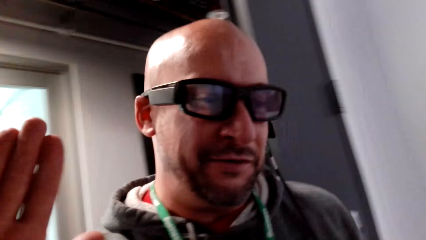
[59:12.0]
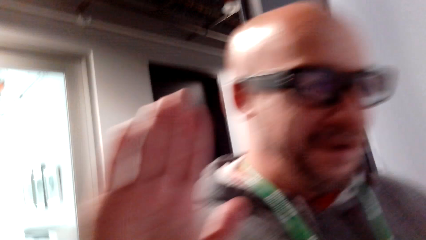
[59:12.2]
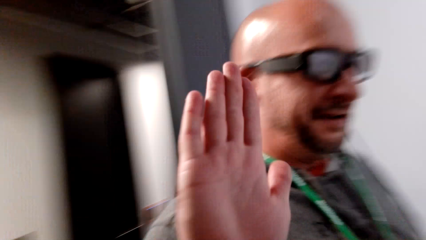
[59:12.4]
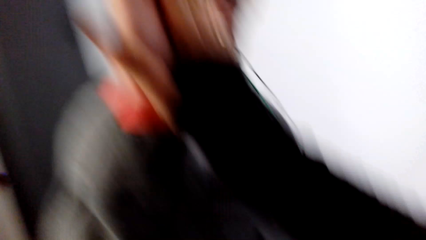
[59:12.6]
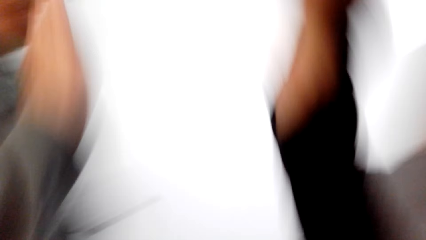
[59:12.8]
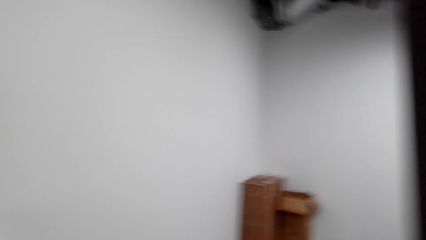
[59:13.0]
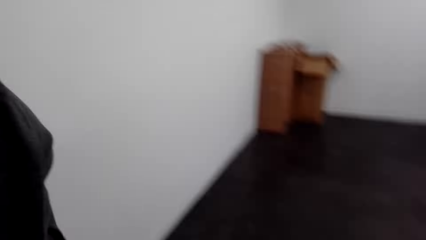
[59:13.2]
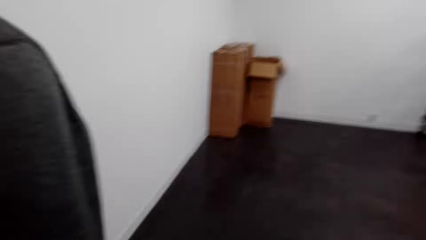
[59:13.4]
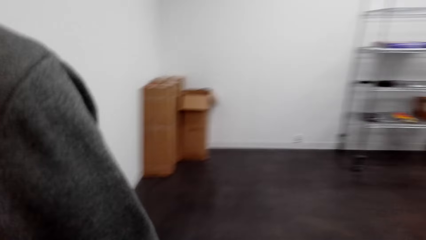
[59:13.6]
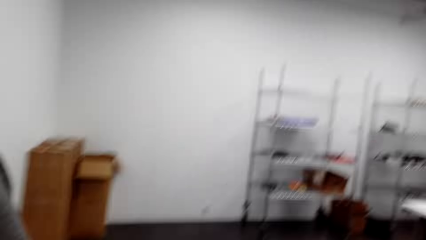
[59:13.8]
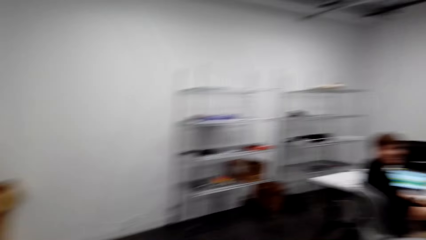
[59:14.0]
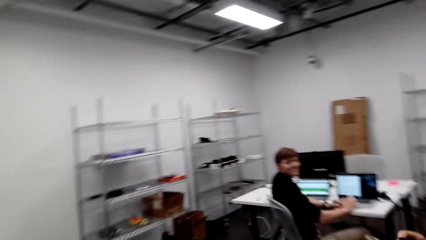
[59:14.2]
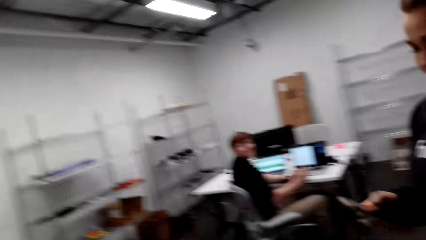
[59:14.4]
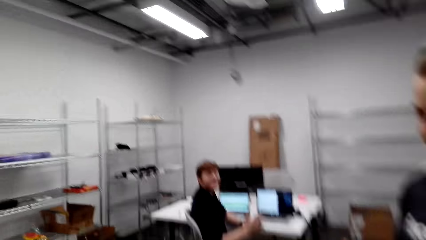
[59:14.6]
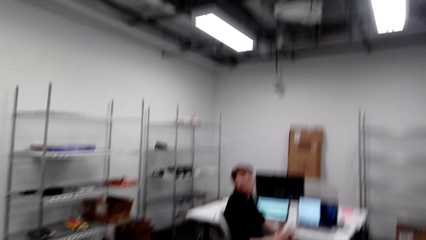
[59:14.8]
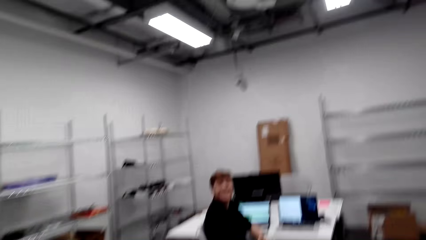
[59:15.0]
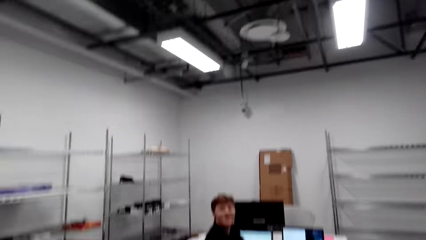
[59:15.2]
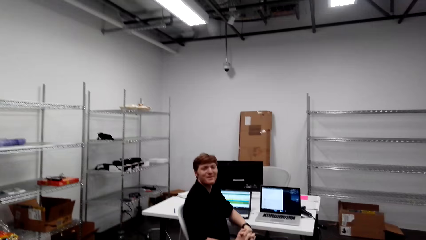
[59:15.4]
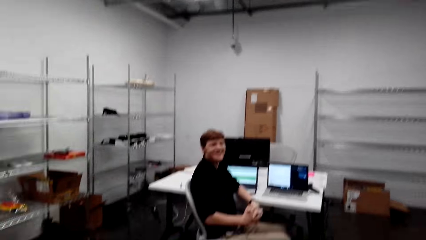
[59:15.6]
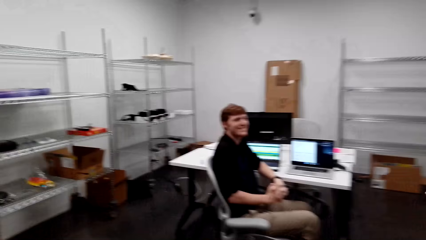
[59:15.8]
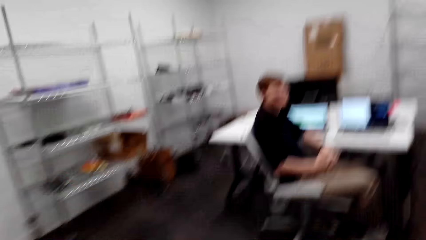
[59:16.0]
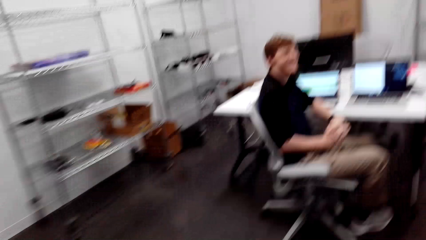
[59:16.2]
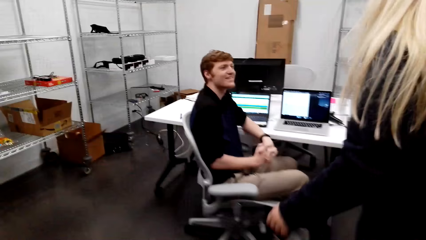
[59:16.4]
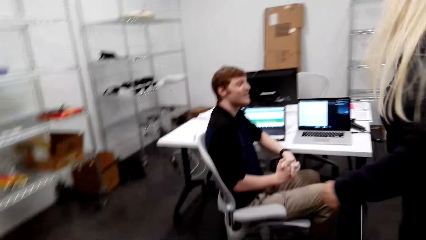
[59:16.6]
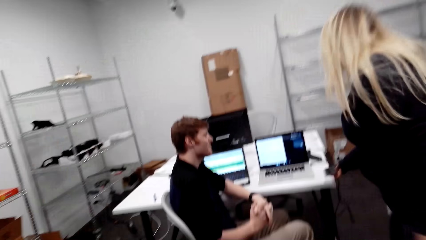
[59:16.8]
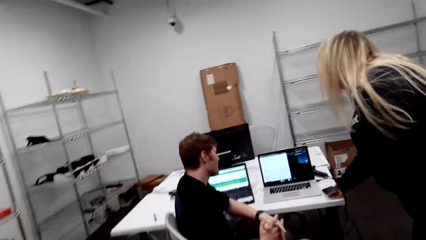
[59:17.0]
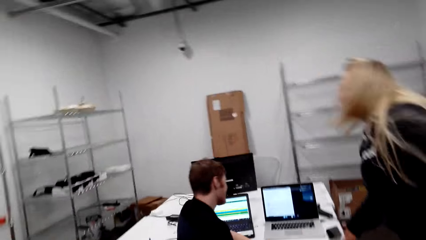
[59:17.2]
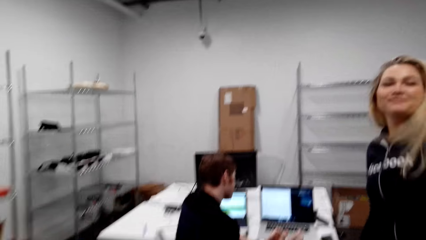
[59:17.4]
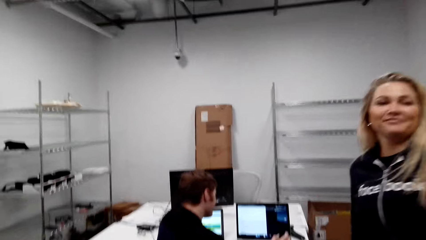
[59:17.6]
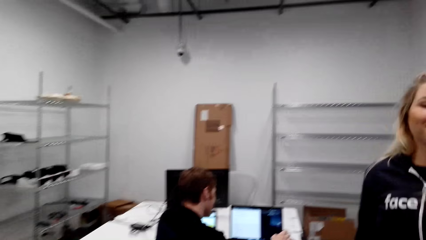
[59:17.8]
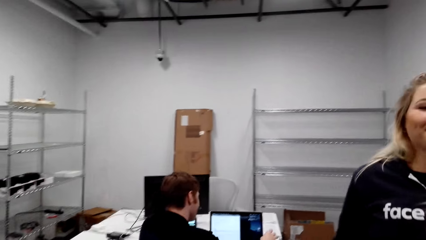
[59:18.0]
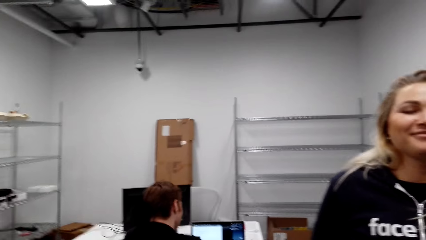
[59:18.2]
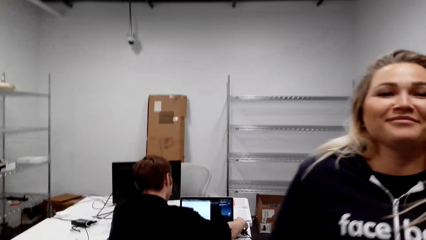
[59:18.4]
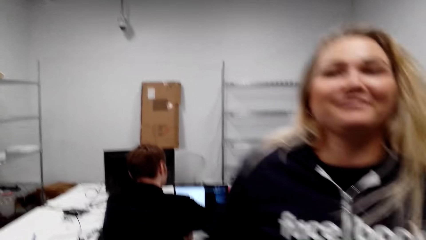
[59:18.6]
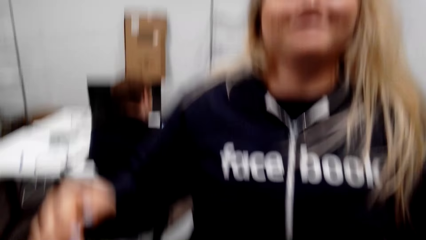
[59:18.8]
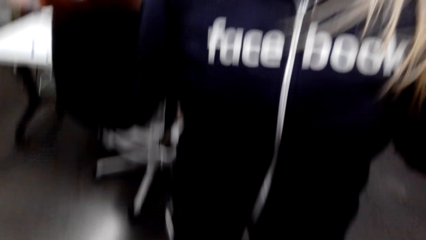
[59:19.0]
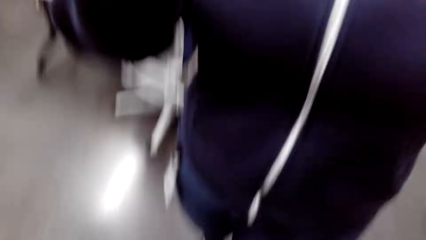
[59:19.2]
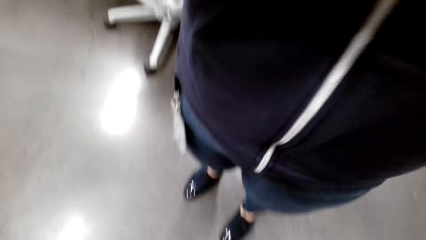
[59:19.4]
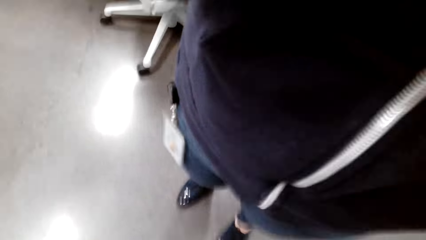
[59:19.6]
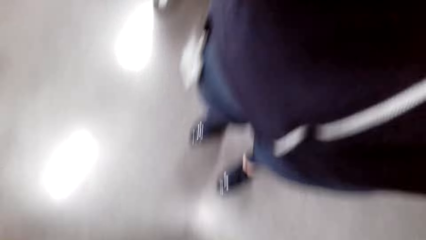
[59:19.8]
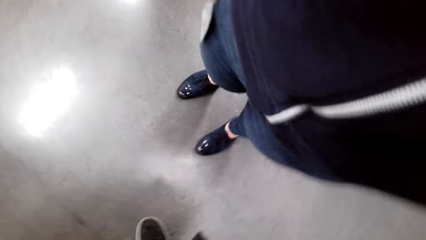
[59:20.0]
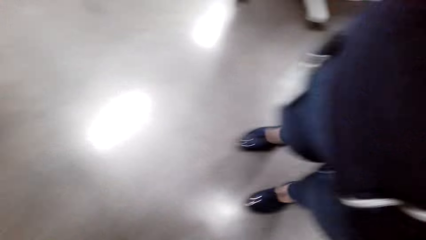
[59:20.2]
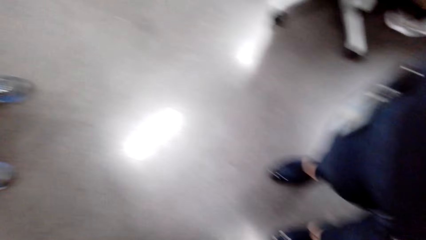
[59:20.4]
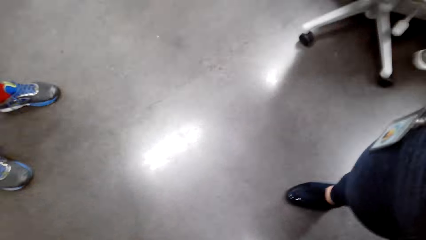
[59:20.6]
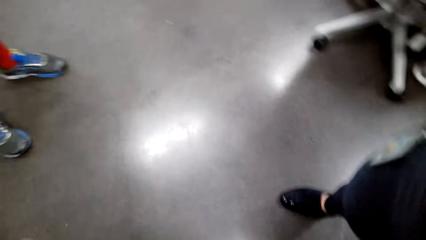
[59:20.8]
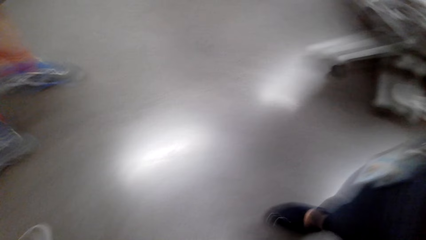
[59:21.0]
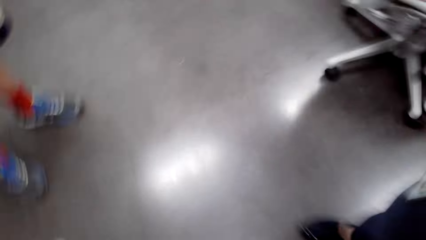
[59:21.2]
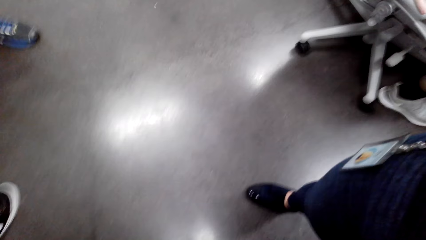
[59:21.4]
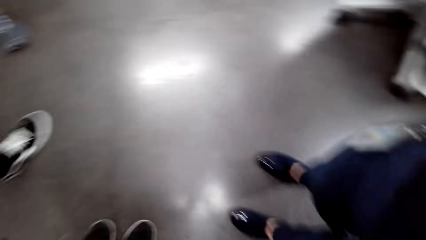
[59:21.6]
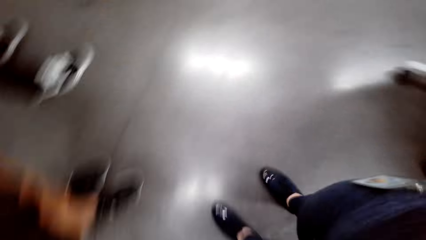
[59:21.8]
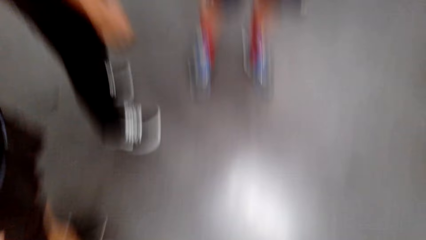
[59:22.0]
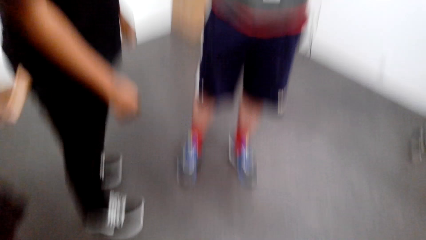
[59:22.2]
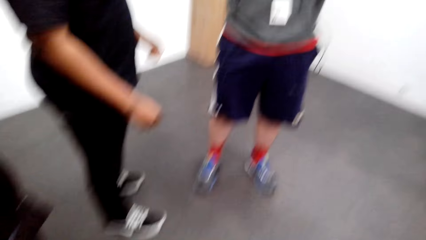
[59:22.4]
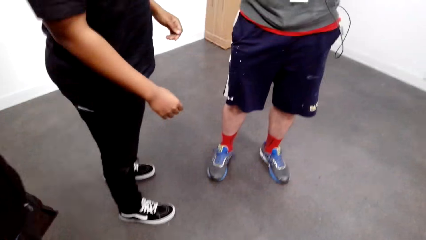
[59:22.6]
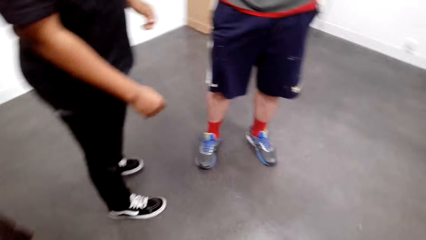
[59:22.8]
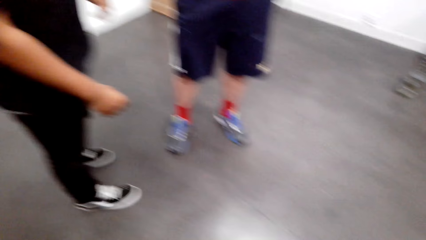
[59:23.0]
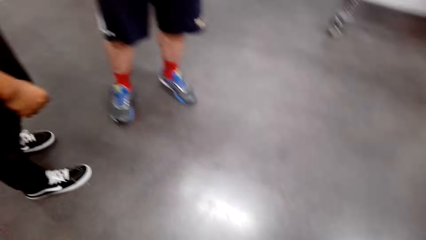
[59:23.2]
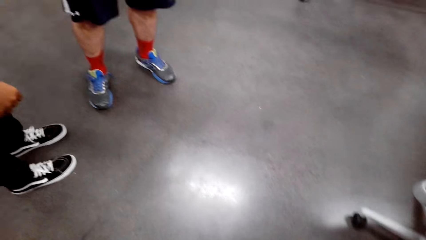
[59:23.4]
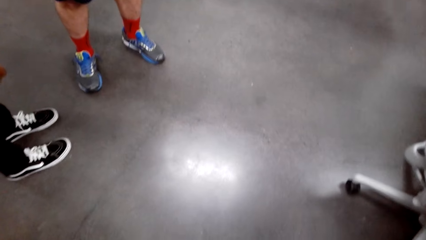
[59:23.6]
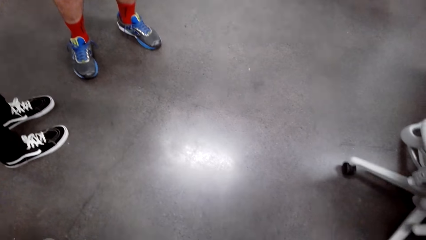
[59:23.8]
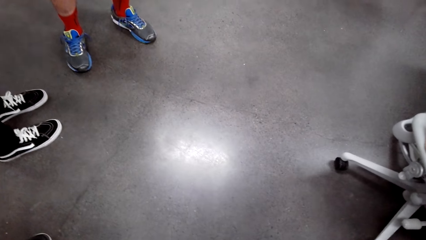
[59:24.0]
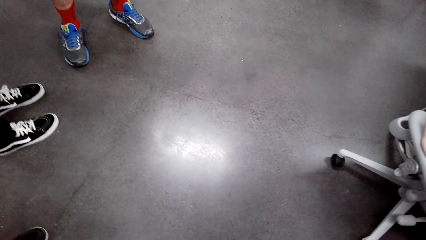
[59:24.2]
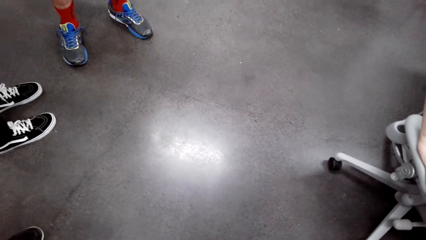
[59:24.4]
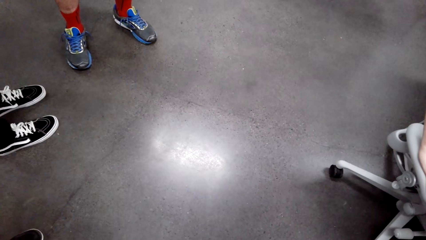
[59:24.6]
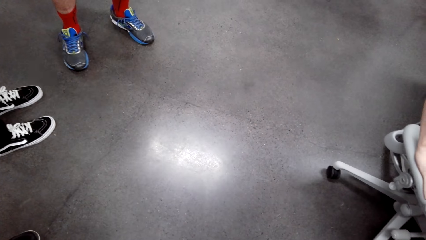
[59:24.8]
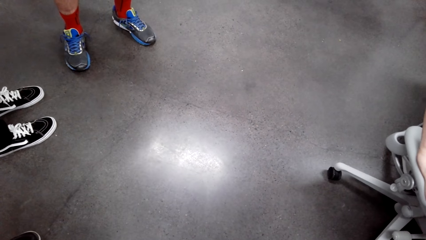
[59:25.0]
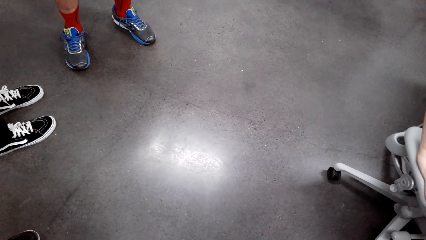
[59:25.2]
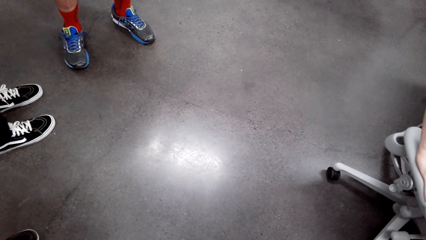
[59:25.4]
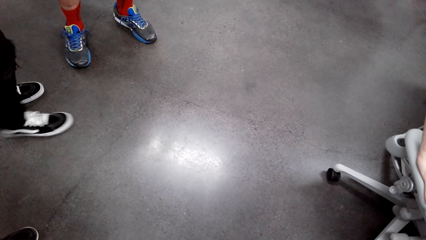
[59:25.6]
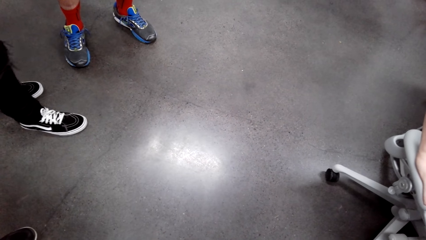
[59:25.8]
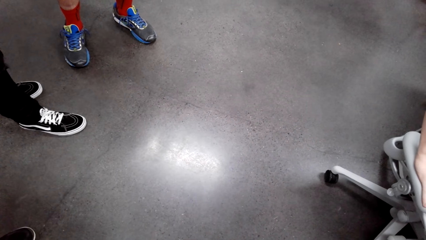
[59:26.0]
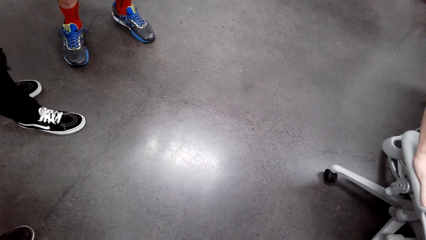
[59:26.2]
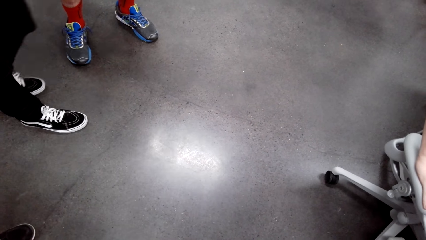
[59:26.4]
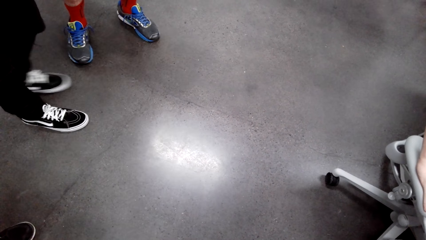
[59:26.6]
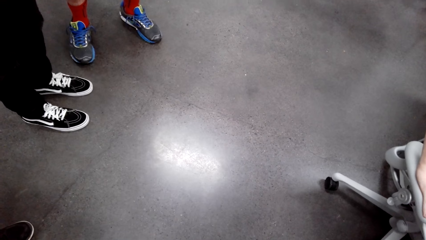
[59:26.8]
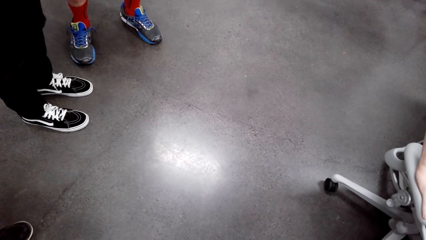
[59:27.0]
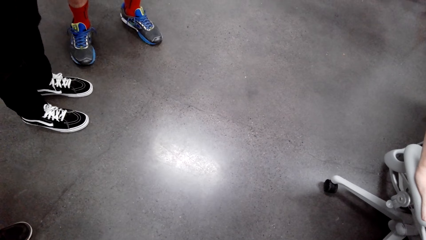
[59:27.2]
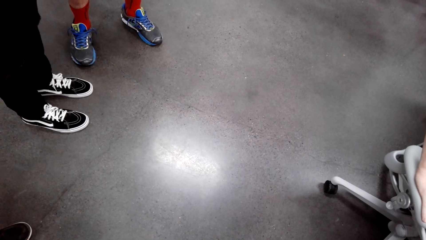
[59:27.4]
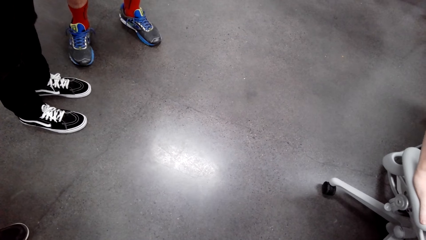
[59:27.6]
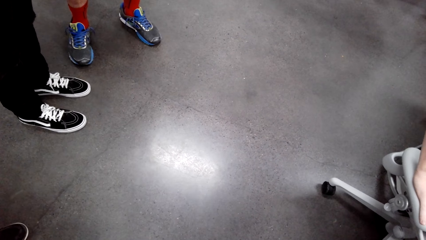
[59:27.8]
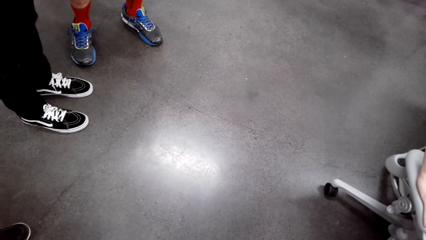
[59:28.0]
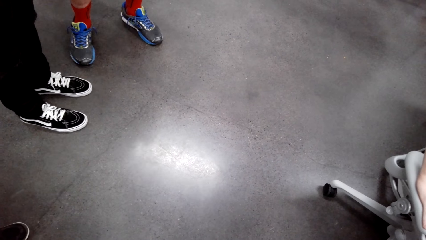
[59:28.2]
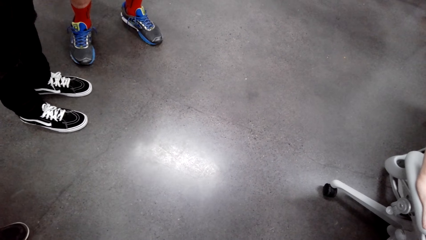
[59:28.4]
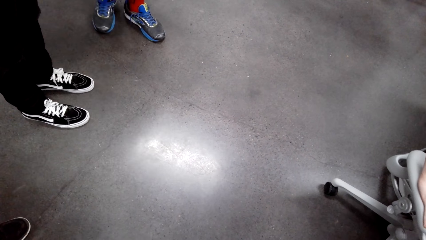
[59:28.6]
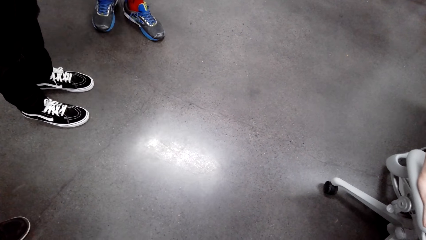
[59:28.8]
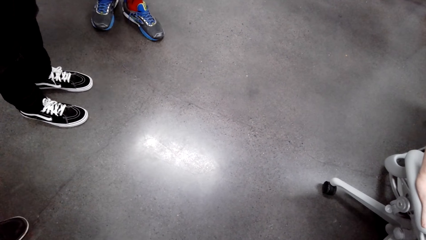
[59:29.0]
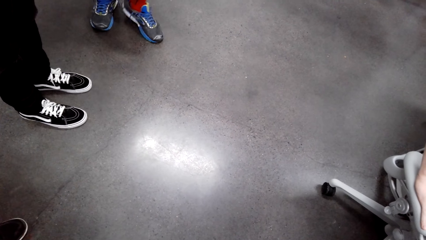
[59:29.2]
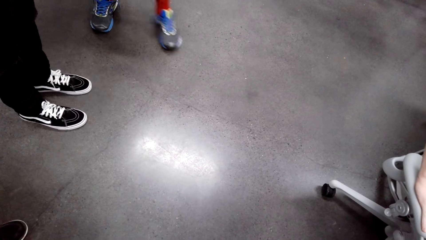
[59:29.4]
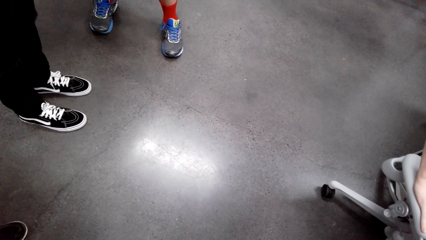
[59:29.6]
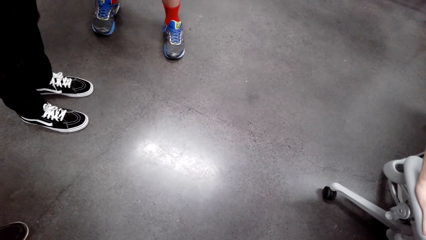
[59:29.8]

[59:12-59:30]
The man lifts a hand. The camera wearer taps on the man's hand and looks around. The man and the camera wearer walk on the floor. Another man looks up. The woman stands by the other man. The woman stands by the camera wearer. Another person removes the camera from the camera wearer. Another man moves a leg. The camera wearer stares at the floor. Another man moves a leg.
